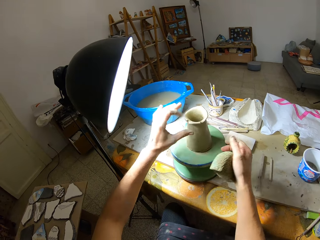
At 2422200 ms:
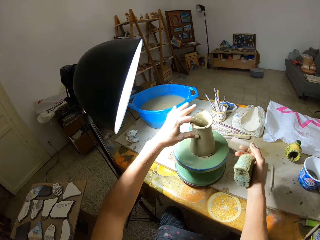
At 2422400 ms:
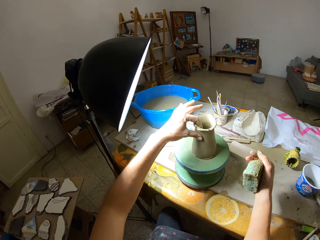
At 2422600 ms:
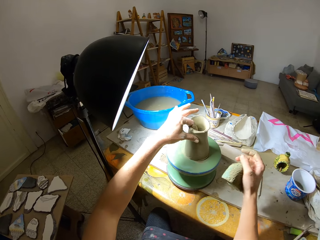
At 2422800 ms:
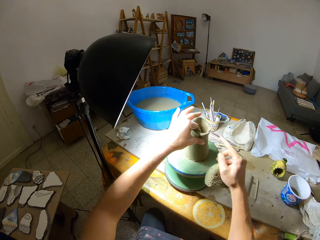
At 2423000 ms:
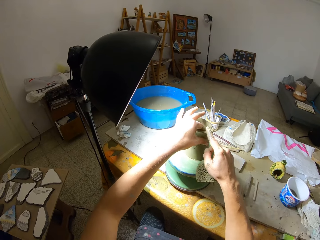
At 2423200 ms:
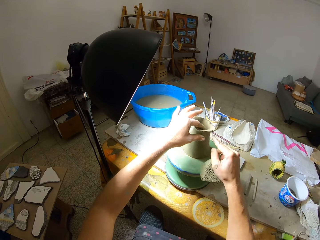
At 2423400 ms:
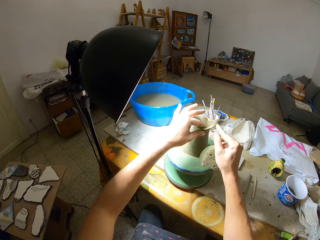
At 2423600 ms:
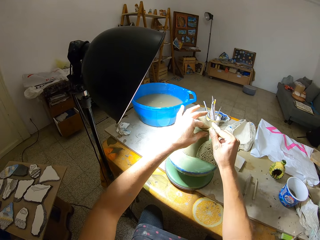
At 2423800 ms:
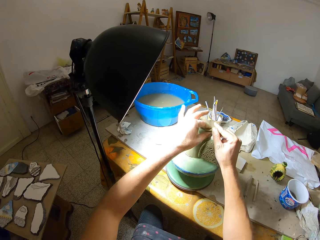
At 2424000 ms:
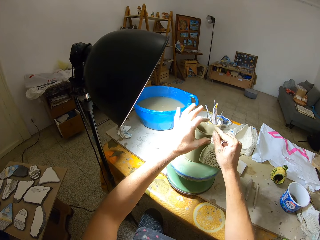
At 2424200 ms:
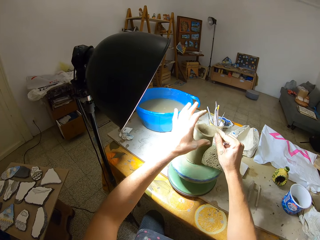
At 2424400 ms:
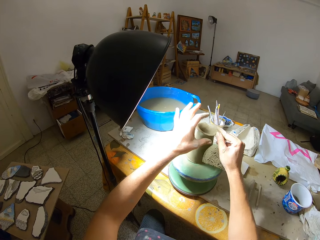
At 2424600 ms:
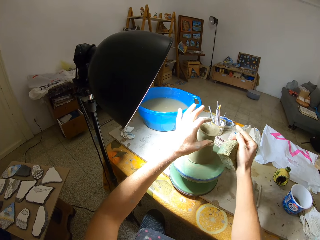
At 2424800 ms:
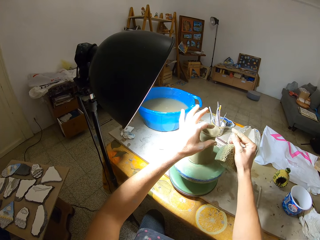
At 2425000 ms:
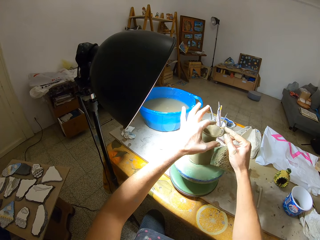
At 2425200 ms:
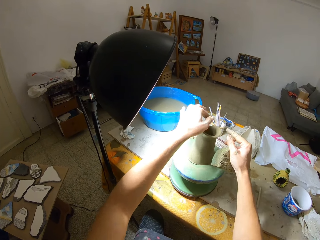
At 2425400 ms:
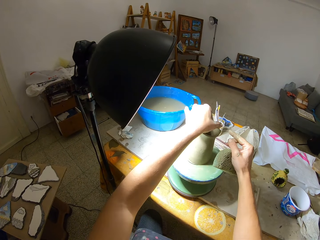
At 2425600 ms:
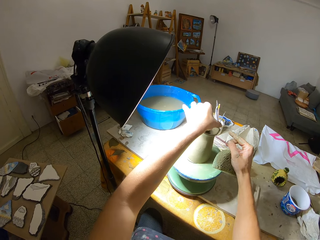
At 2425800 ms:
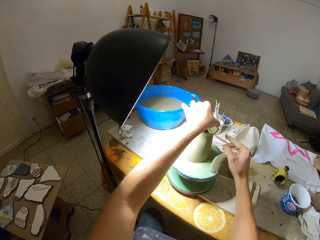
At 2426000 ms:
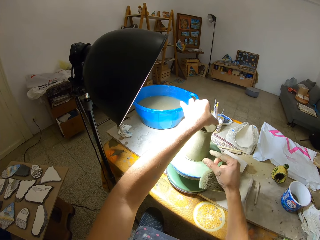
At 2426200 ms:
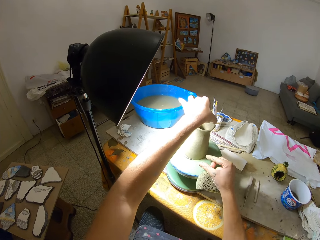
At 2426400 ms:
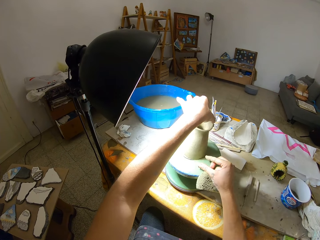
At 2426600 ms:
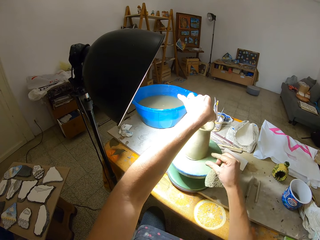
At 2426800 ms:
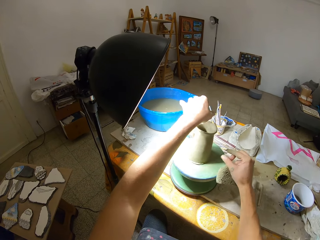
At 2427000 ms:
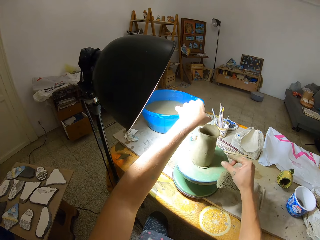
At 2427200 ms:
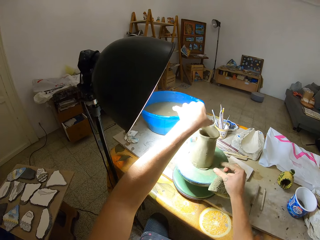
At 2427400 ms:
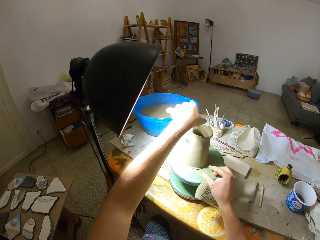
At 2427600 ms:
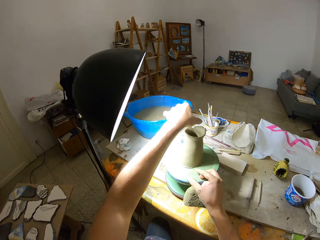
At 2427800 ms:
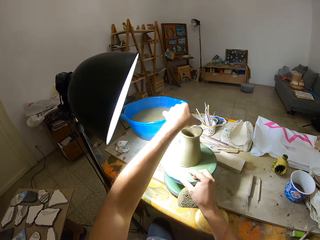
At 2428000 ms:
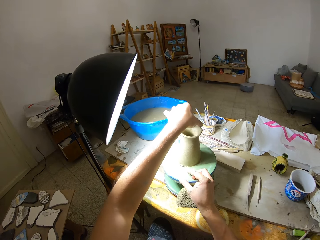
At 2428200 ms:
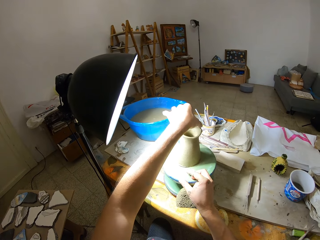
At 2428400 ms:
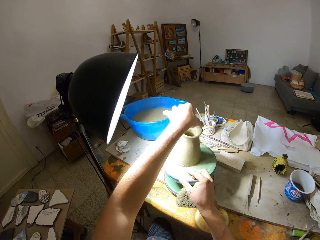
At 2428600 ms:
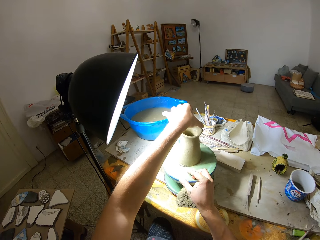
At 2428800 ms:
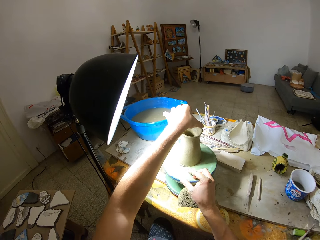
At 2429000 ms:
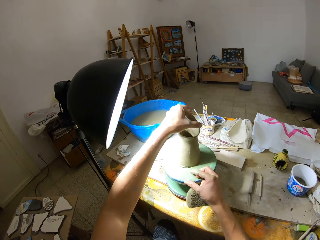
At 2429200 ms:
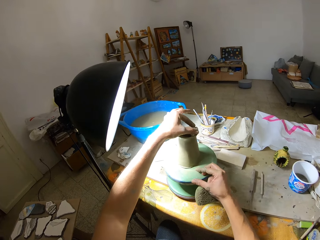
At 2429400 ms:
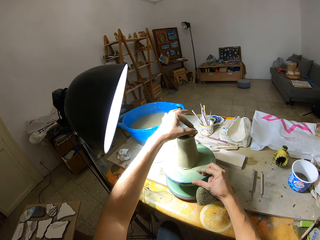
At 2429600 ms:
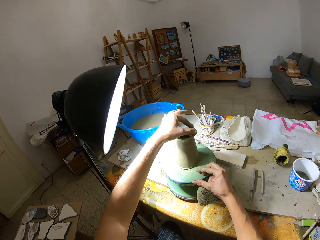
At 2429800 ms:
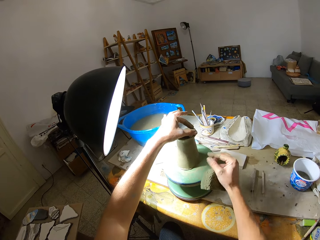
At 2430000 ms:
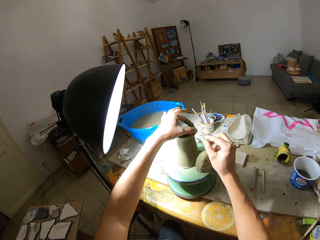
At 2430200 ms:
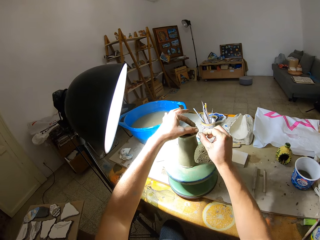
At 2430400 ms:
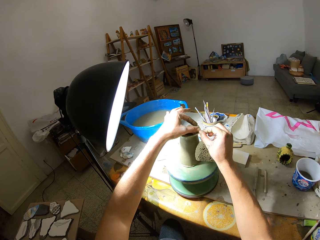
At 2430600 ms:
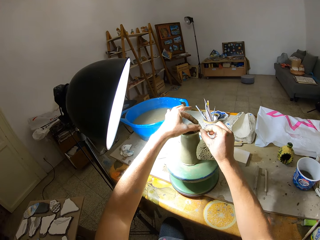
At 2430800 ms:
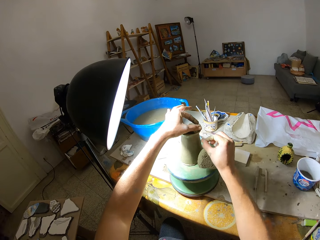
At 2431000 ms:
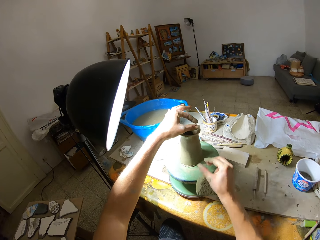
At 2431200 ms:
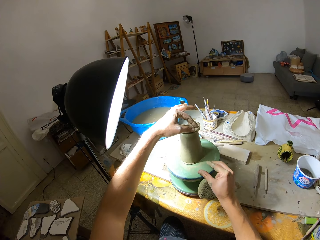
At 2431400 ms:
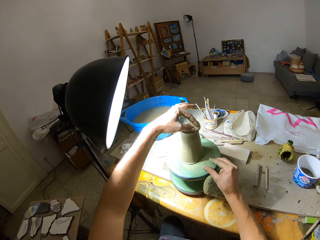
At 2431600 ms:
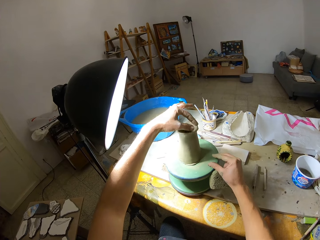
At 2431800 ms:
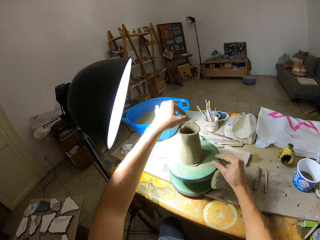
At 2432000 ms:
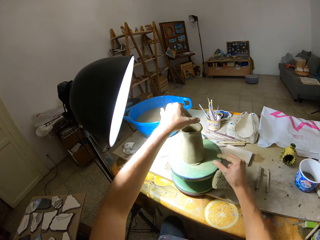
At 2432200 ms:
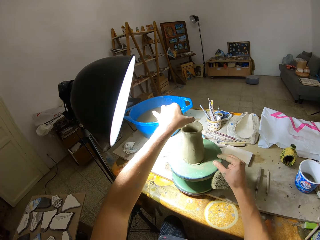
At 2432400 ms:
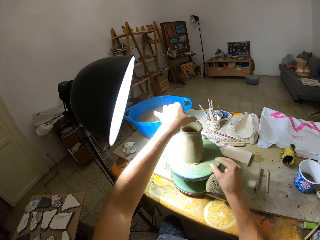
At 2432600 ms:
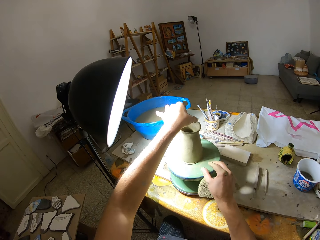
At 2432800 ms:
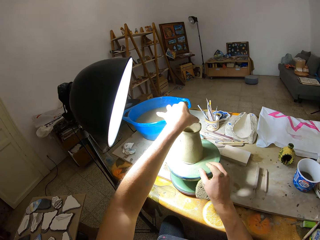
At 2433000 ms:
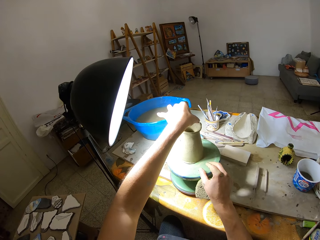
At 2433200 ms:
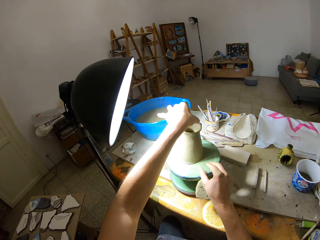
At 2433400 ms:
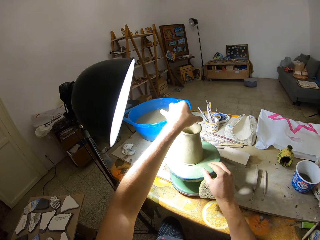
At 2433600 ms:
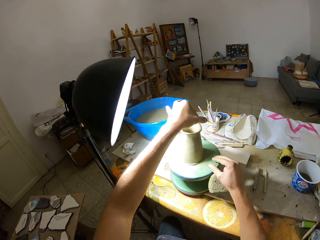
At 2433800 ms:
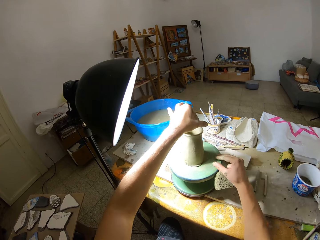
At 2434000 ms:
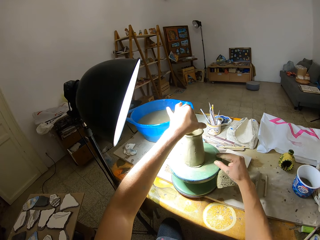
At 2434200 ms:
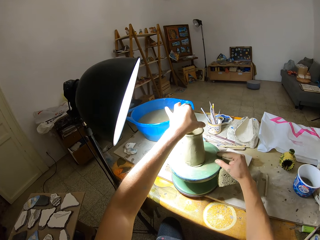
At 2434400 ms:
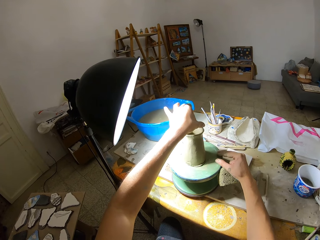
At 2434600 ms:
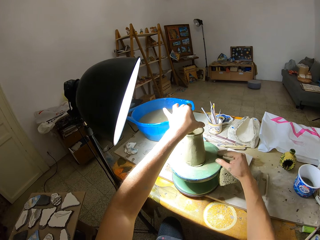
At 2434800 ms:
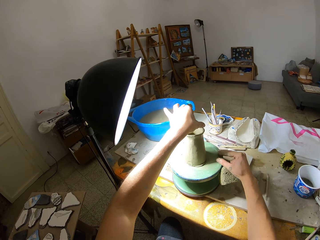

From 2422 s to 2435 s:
The camera wearer inspects the mold. He molds the clay on the turntable wheel with both hands. He adjusts the turntable wheel with his right hand. He molds the clay on the turntable wheel with his left hand. He adjusts the turntable wheel with his right hand.

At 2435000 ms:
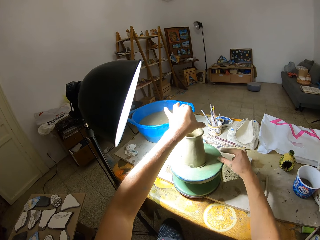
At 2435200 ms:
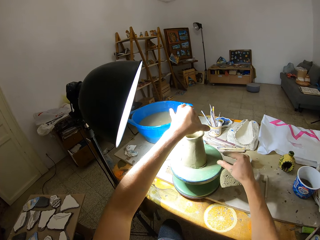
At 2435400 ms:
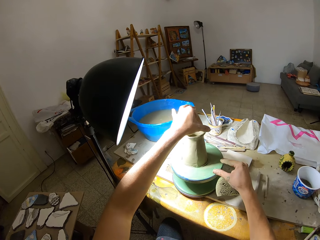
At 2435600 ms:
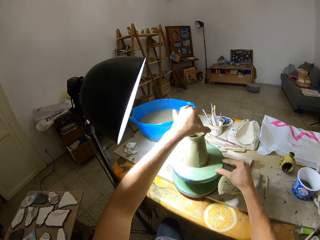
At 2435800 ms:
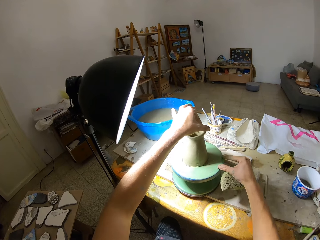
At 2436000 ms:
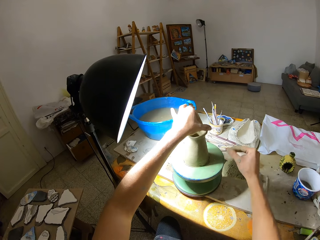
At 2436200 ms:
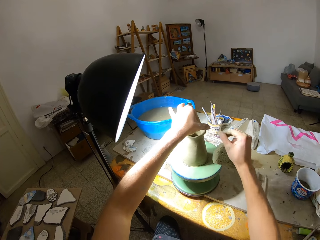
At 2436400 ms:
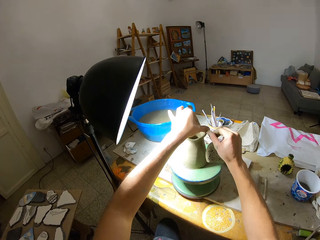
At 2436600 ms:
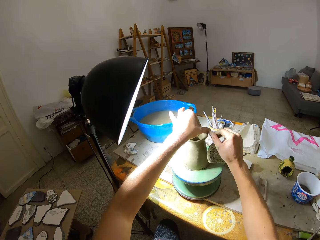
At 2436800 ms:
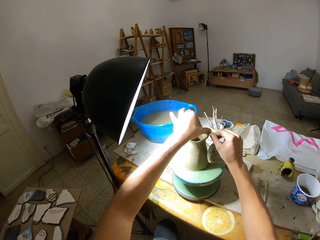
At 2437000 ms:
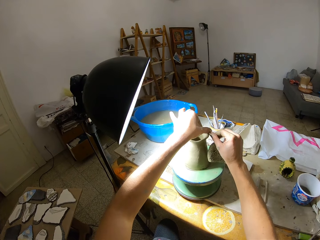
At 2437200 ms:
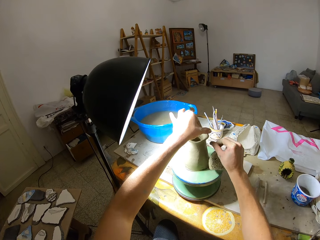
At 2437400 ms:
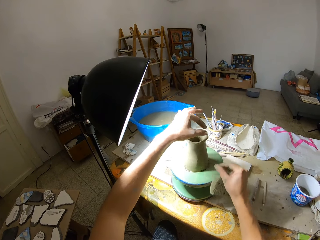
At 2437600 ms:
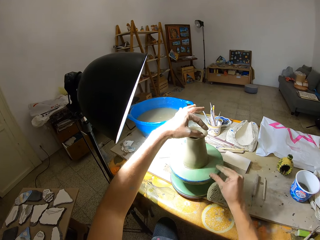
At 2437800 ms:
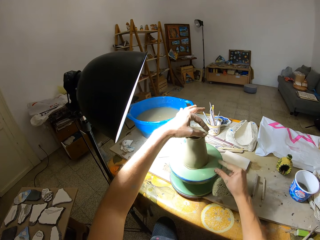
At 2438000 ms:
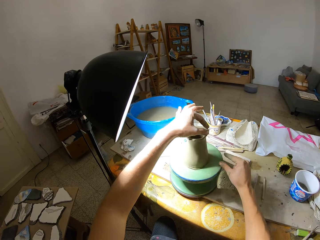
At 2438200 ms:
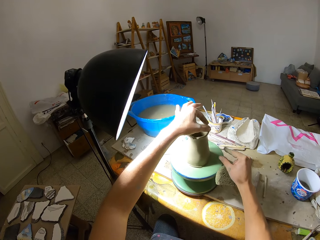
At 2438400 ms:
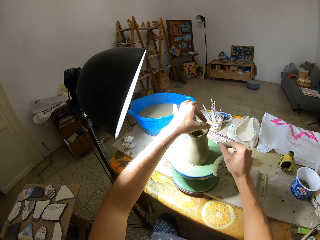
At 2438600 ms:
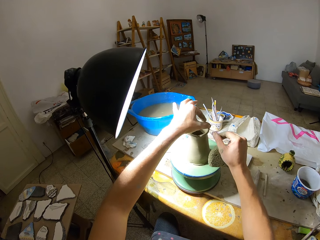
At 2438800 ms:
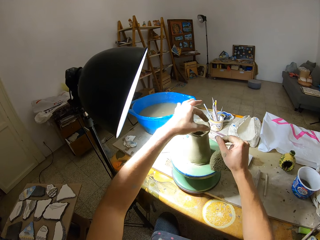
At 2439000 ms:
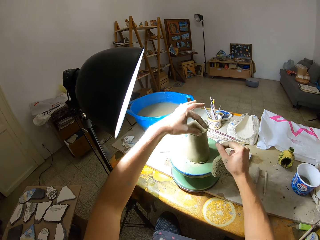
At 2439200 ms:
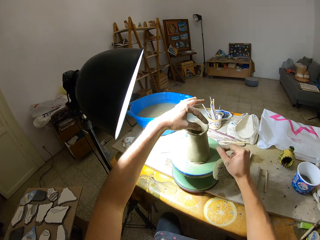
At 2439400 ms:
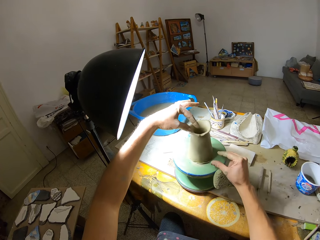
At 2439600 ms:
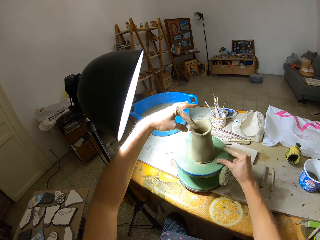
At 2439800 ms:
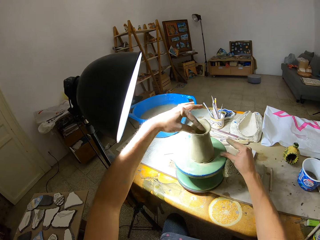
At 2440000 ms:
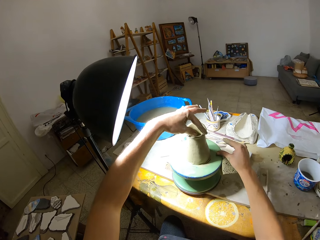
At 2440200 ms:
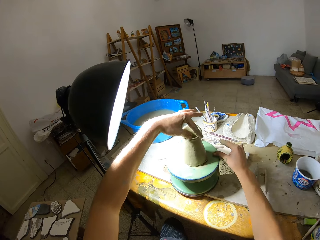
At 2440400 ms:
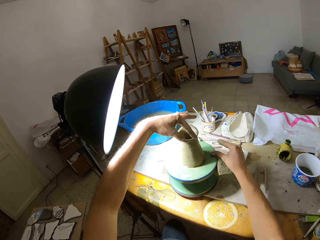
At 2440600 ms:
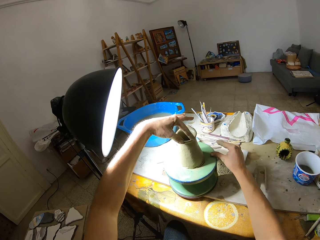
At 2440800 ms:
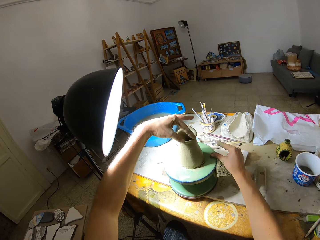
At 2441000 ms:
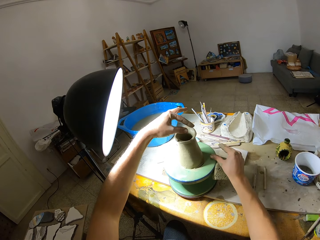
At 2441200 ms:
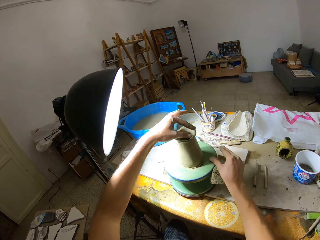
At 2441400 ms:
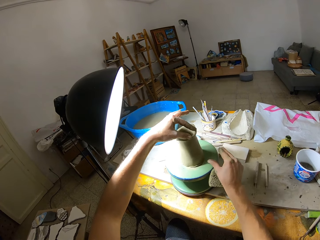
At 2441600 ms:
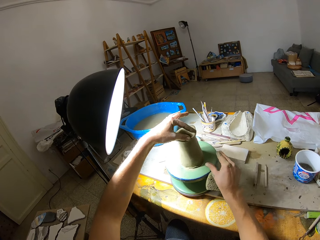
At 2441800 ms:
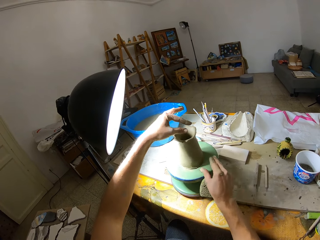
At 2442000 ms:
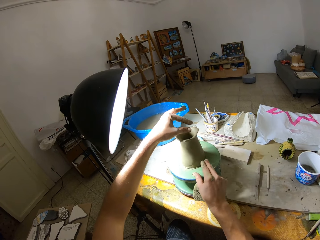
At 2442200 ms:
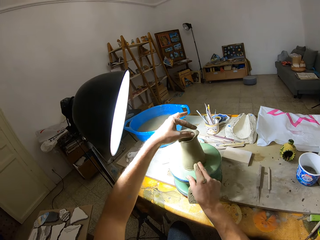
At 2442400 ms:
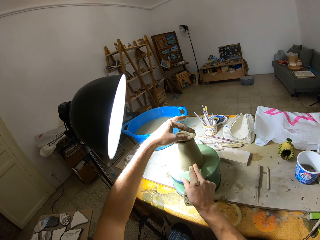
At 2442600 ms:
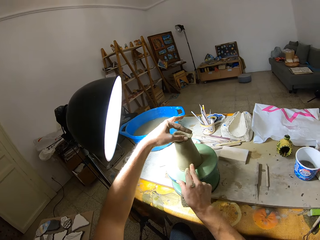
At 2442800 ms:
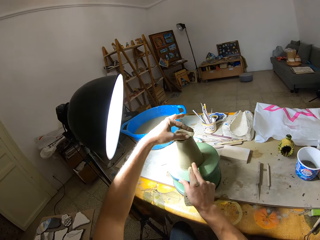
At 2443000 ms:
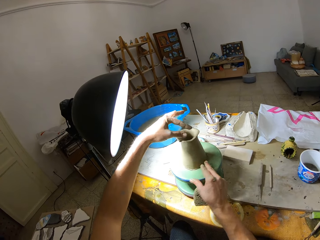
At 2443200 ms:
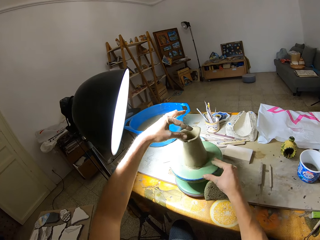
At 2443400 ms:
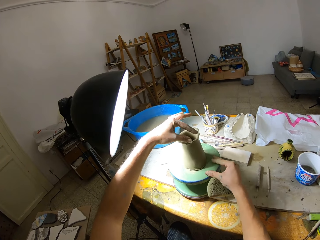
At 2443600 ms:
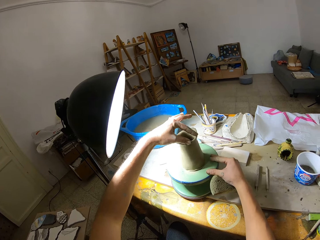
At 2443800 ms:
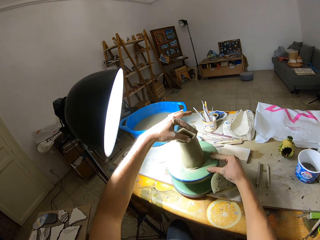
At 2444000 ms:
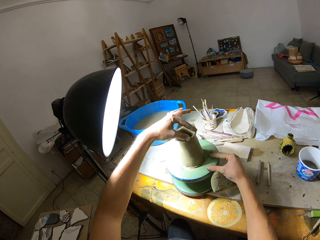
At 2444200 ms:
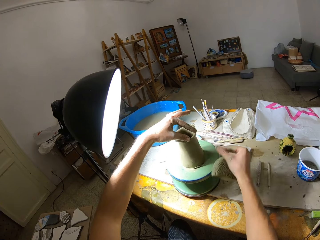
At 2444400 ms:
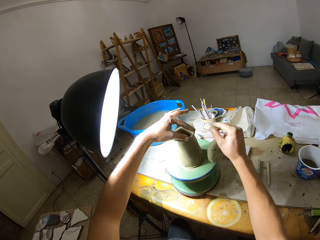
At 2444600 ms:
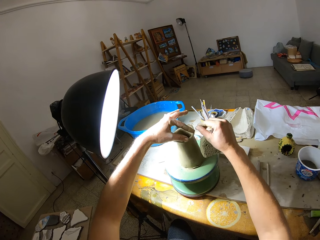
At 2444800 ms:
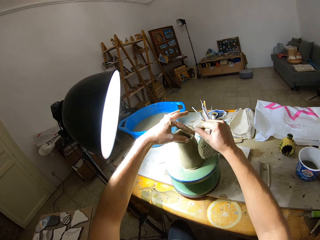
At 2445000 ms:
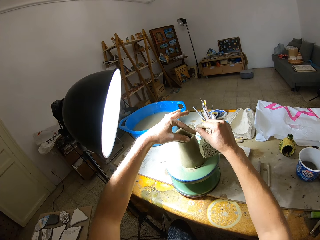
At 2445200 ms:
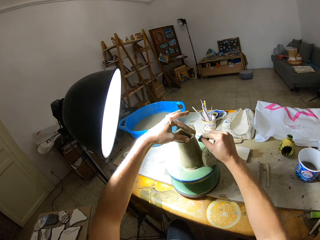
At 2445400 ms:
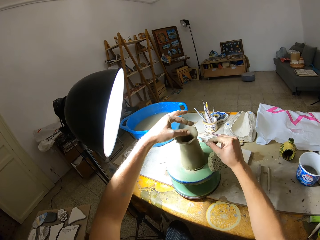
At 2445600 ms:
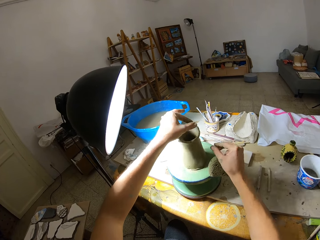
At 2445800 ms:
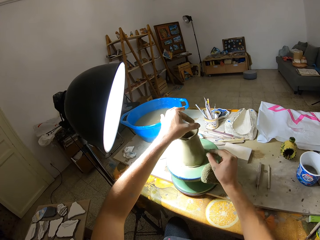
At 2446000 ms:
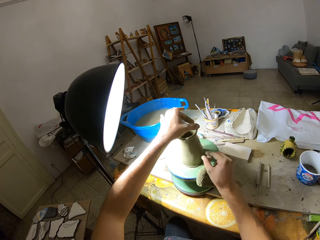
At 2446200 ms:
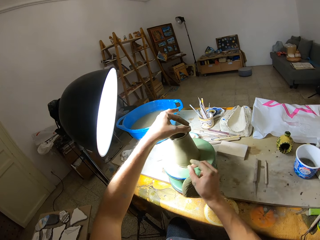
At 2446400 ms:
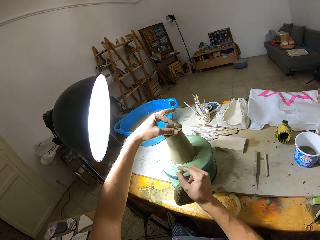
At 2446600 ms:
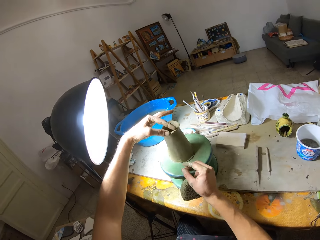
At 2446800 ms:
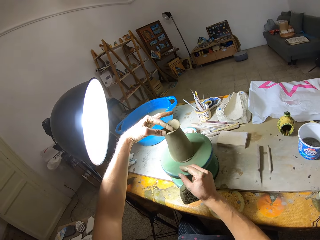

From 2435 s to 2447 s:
The camera wearer adjusts the clay with both hands. They adjust the turntable wheel with his right hand. They adjust the clay with both hands. They measure the clay on the pottery wheel with her left hand and roll the pottery wheel with her right hand.
